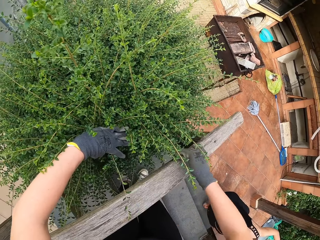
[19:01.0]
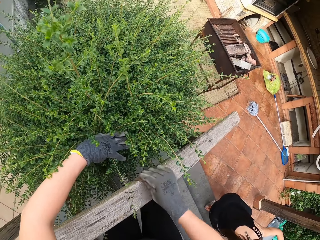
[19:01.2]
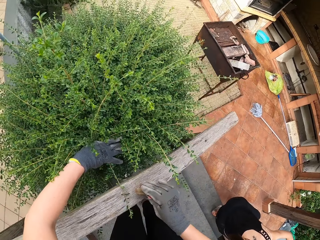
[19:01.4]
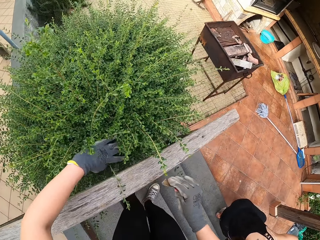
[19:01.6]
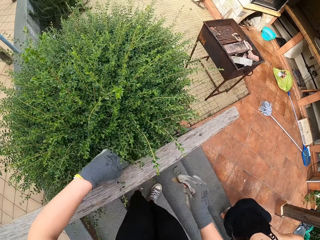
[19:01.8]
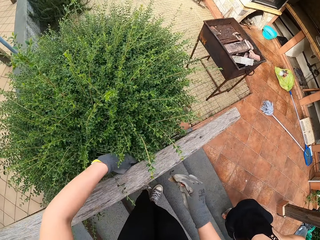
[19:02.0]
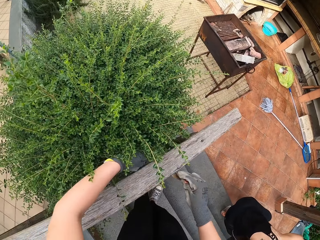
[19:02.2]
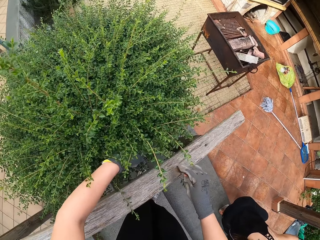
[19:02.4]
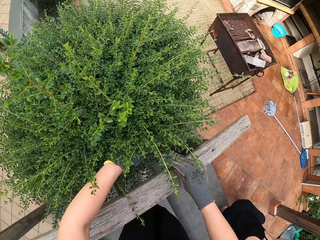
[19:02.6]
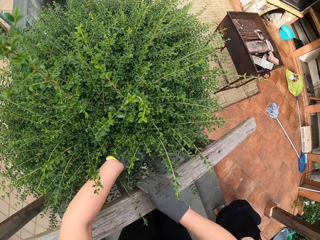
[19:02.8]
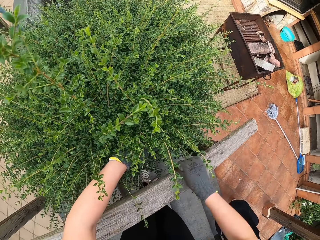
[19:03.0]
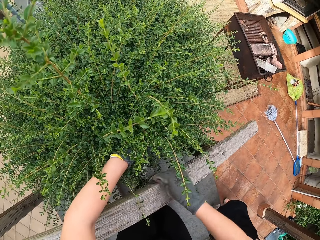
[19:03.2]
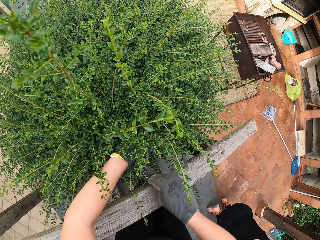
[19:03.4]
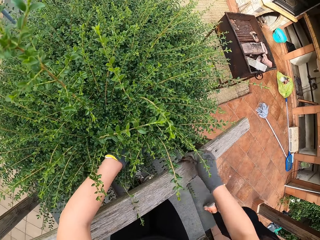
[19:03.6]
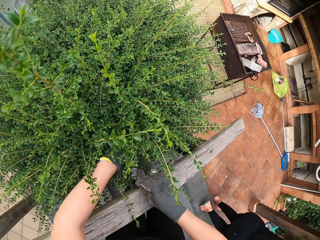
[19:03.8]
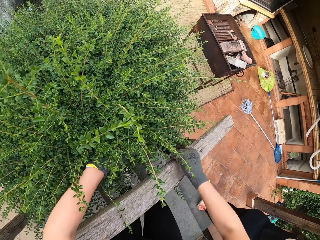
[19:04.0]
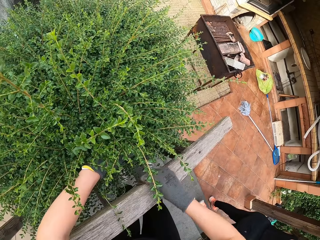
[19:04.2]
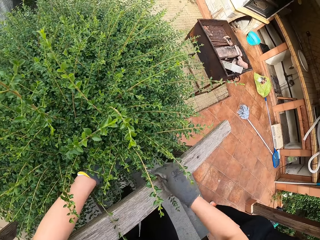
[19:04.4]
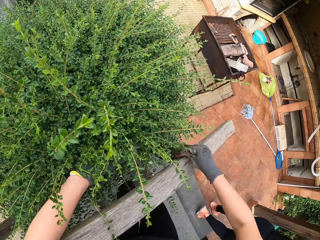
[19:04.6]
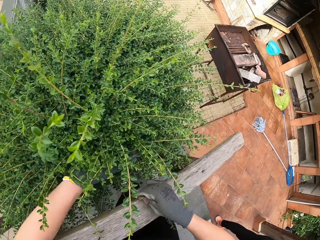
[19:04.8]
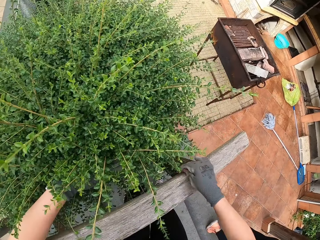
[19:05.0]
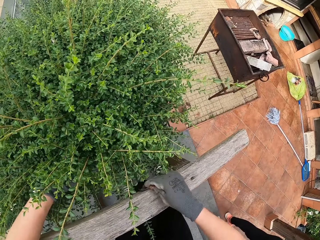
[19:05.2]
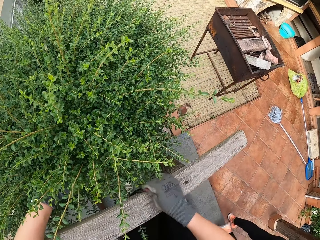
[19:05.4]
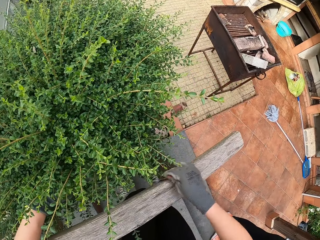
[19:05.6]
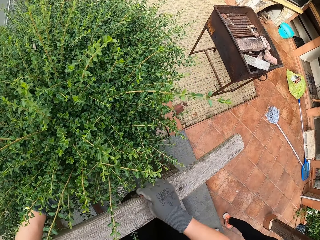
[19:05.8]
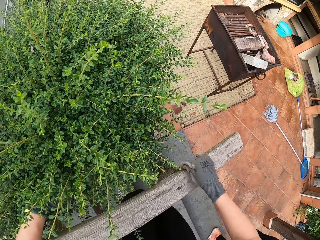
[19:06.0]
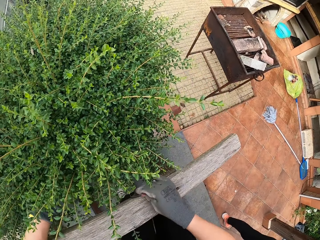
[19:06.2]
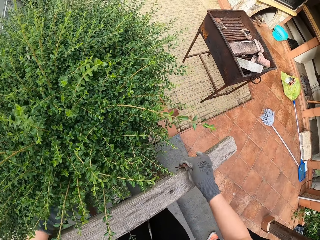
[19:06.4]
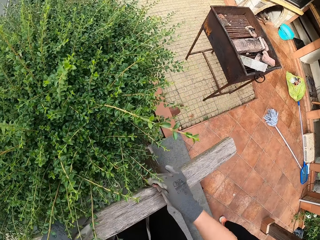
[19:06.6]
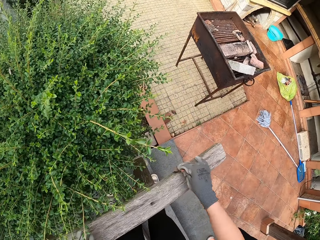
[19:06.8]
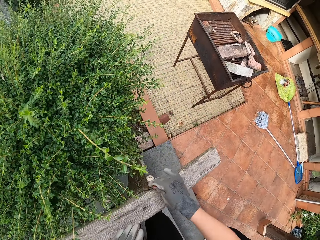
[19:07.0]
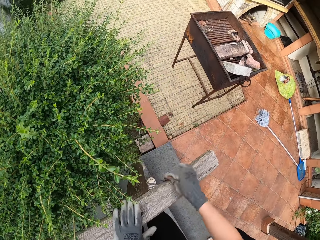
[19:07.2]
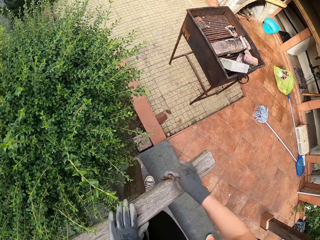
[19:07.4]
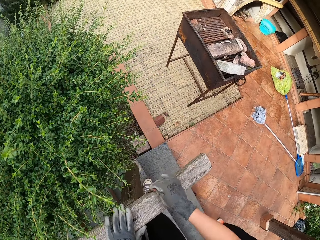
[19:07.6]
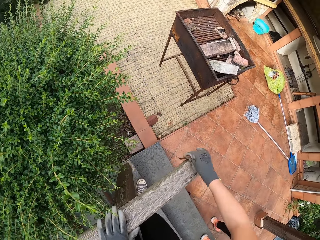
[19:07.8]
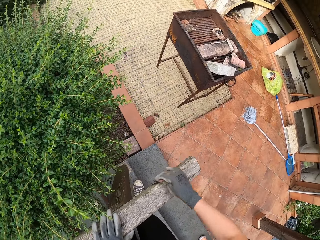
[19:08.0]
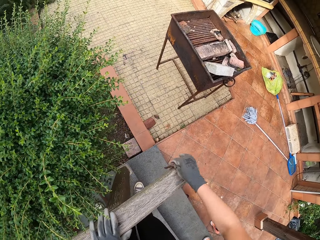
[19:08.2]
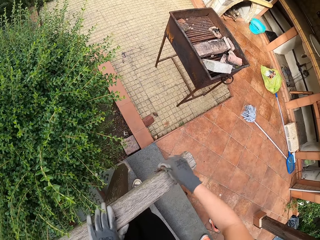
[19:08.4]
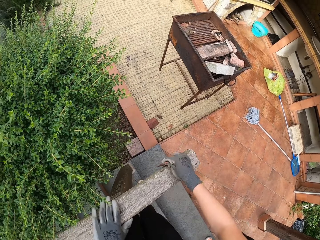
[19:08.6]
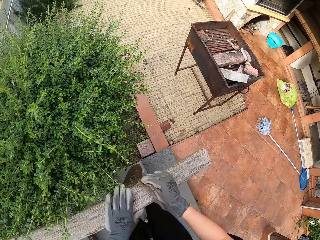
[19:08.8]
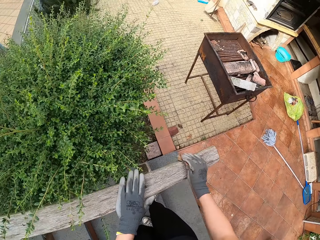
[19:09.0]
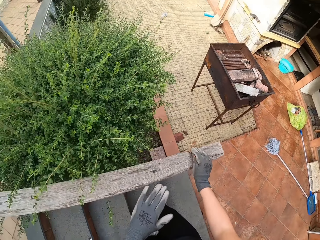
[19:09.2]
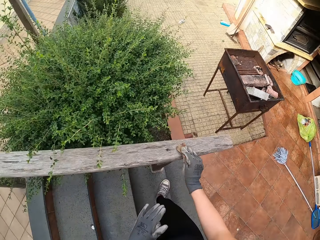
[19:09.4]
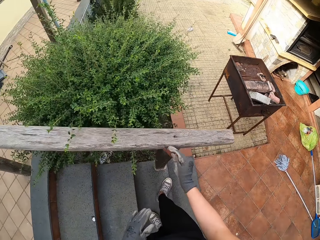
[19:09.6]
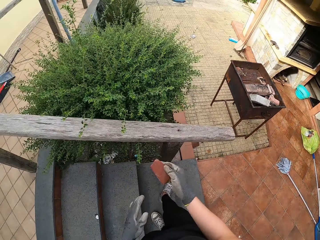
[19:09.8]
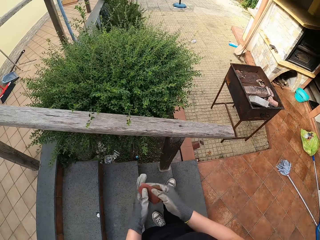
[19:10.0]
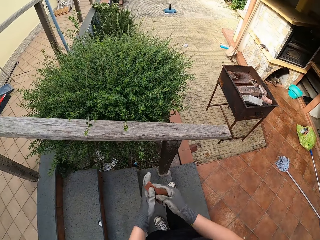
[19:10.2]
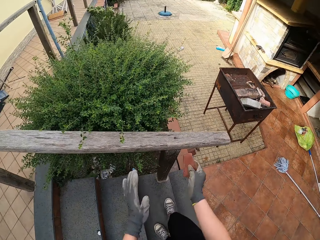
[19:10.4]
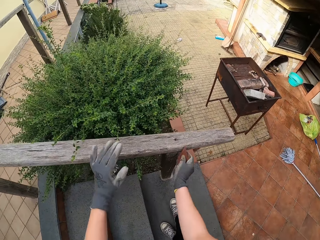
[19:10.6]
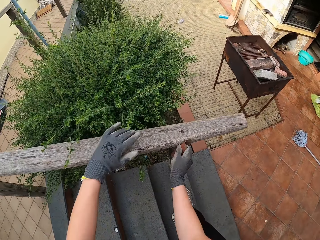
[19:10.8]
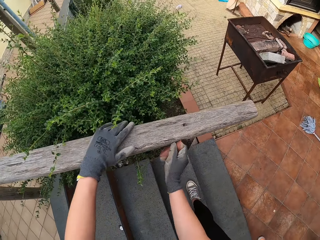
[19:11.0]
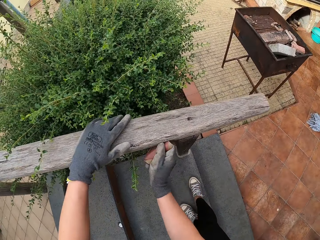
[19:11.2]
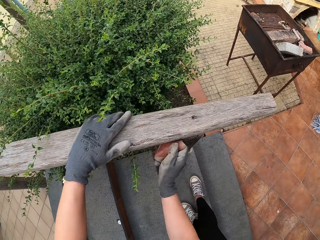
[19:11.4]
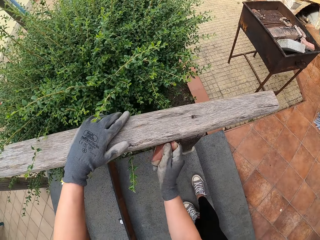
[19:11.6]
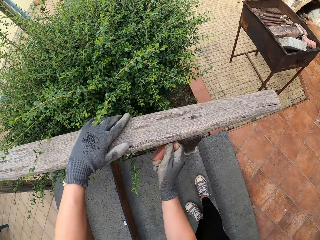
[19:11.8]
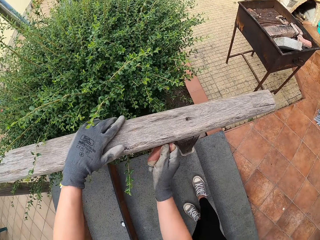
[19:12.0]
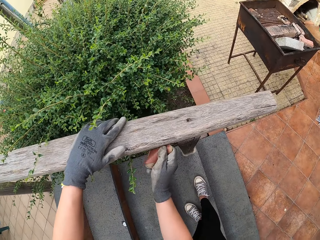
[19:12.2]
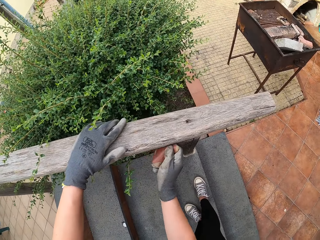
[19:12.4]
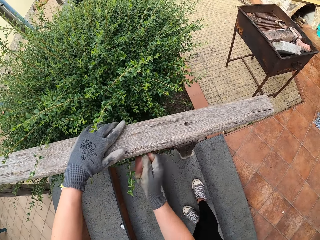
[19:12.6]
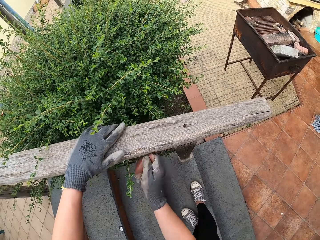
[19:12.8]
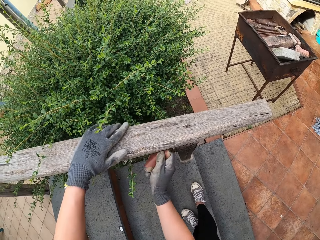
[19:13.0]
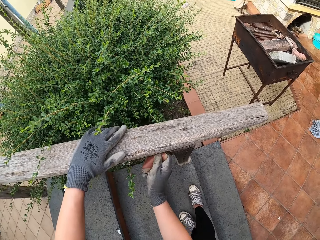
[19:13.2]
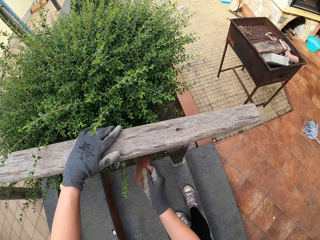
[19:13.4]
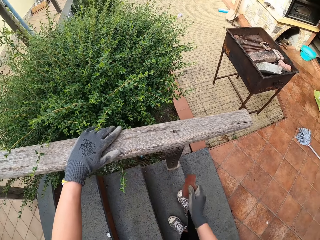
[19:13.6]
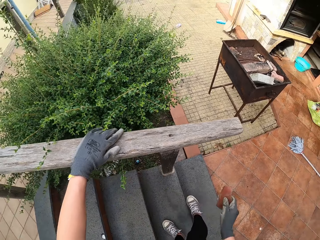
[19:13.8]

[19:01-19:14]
The camera wearer holds the sandpaper with both hands. He holds the sandpaper, puts his hand on the wooden rail and smoothens the wooden rail.

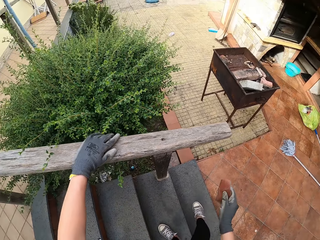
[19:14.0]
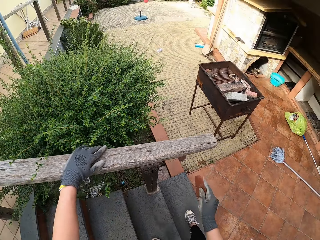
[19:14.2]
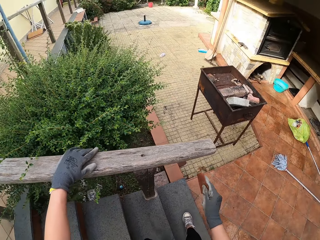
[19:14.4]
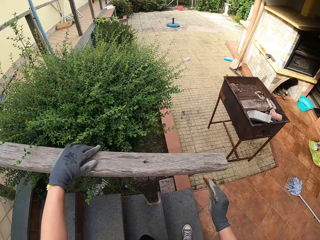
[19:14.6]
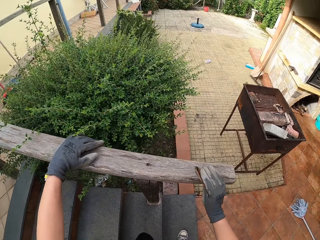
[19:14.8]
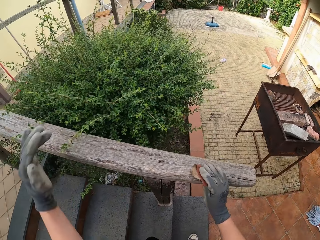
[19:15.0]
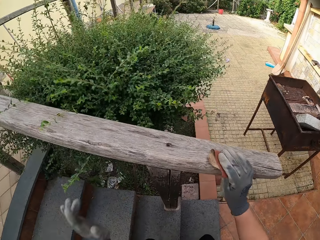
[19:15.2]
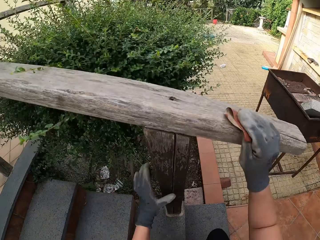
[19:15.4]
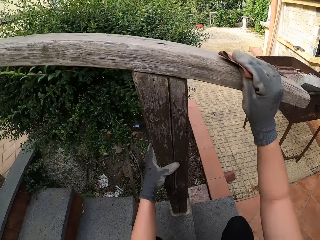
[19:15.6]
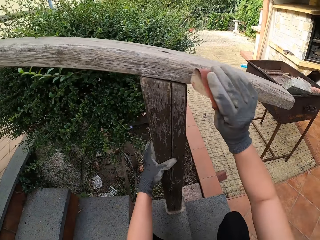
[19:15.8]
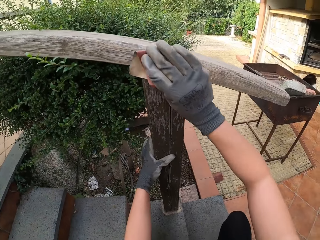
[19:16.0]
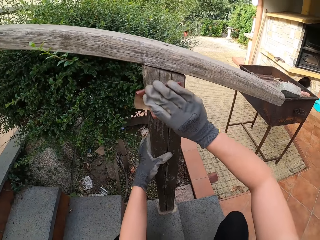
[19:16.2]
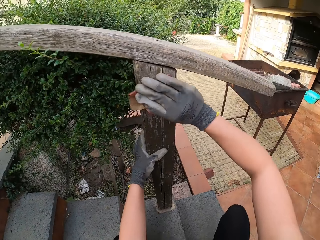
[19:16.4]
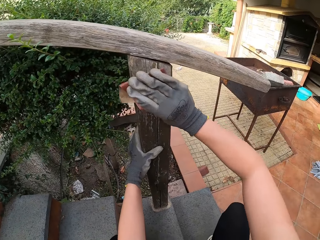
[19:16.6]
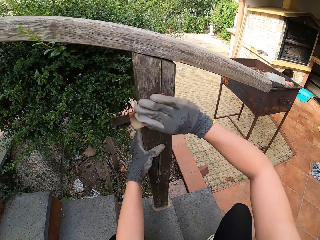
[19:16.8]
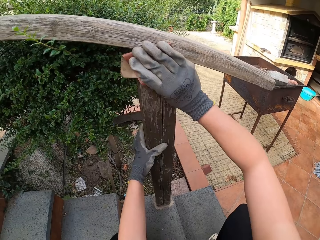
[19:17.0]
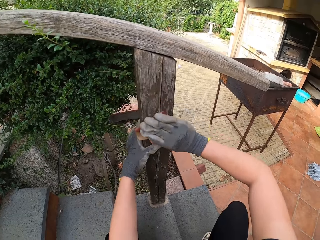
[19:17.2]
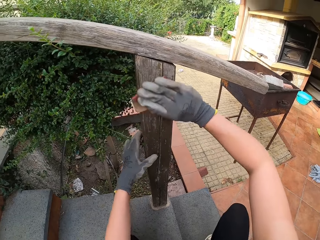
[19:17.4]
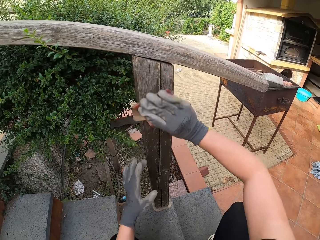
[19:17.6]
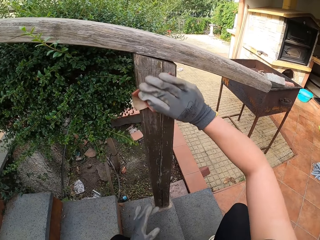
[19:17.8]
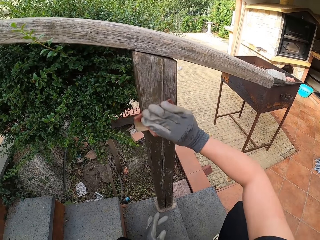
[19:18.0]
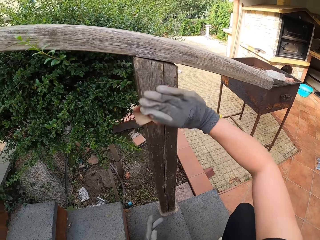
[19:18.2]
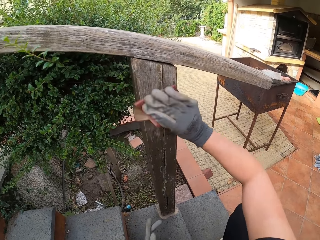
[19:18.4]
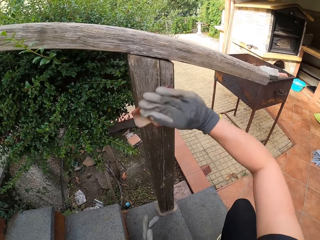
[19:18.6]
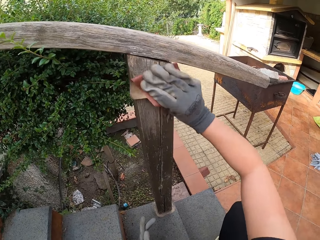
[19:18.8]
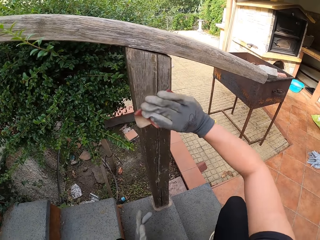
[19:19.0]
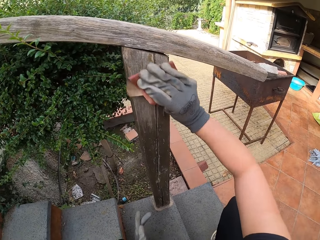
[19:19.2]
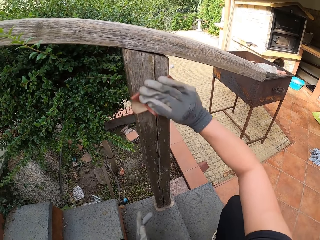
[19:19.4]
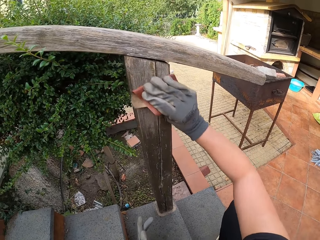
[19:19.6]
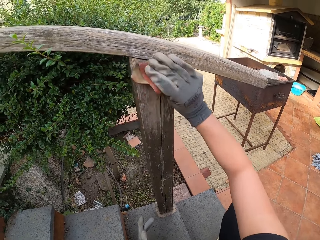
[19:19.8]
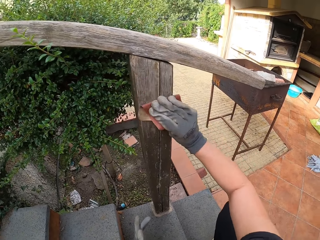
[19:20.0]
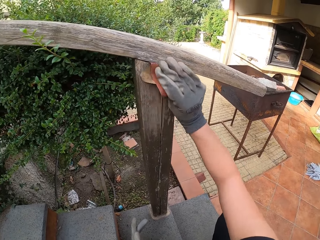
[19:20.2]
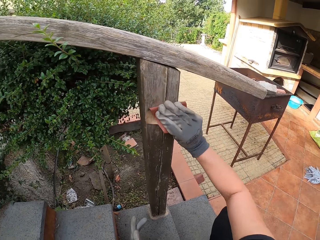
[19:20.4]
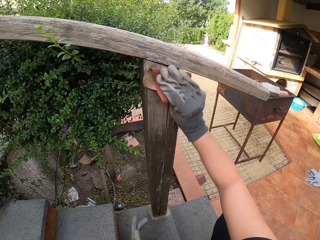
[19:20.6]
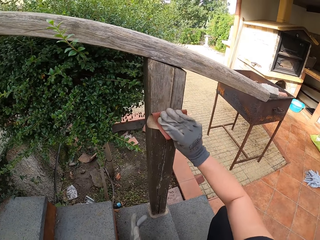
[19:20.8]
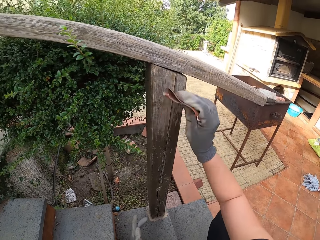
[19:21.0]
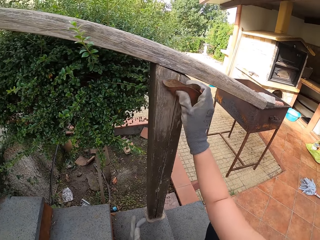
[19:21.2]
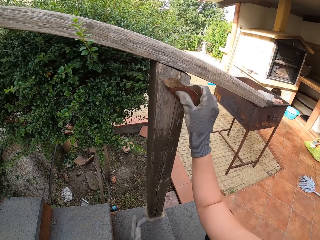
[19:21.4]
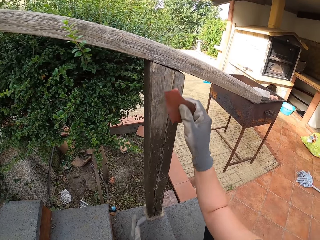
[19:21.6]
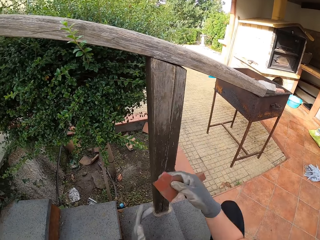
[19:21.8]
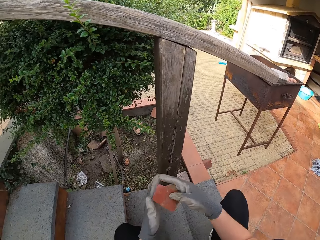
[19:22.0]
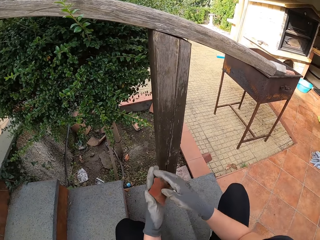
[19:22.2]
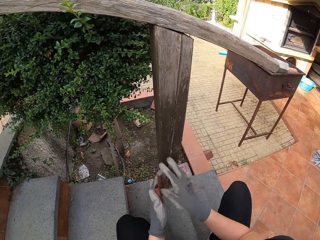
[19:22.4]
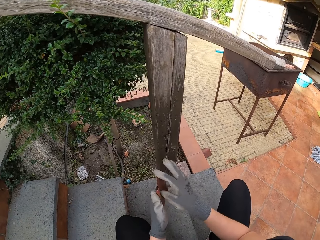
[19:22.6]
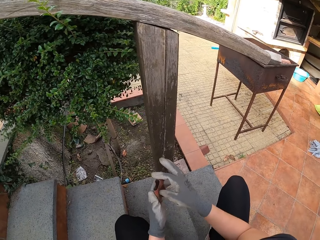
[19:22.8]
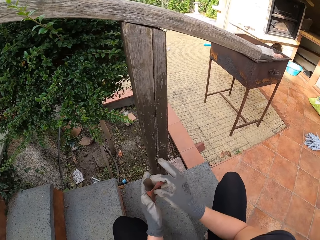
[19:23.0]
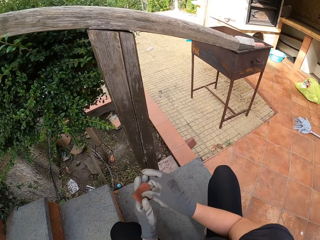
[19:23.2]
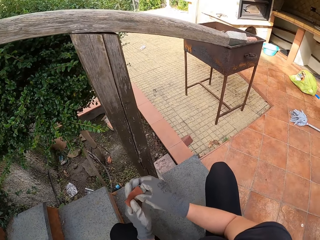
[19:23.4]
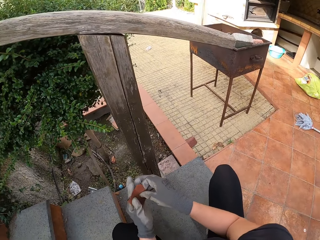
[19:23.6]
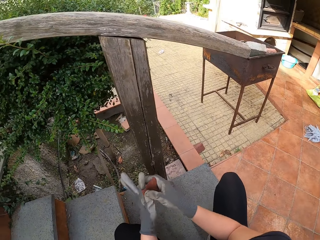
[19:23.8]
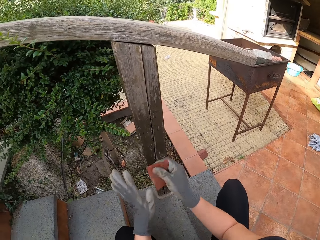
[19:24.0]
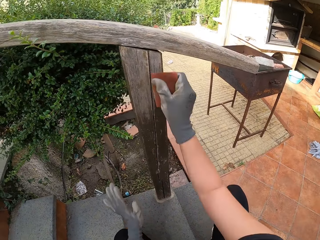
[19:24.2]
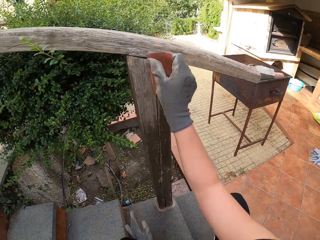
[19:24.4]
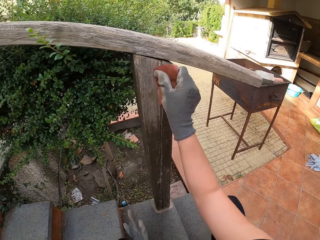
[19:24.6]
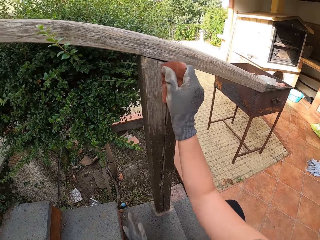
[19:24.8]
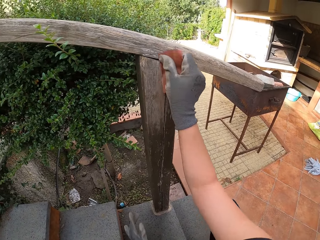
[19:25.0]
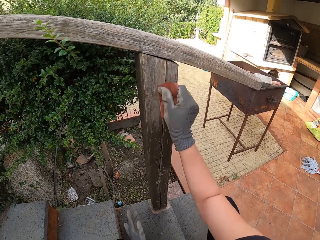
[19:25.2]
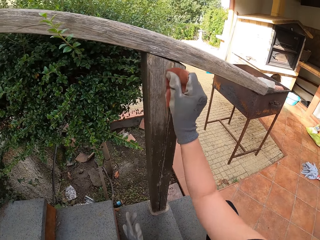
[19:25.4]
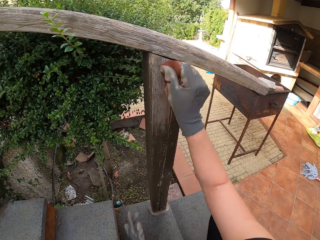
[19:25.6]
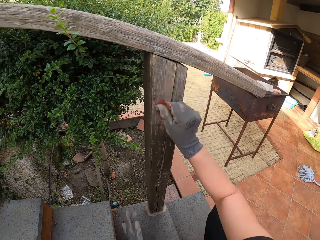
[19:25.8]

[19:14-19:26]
The camera wearer squats beside the wooden rail. They smoothen the wooden rail. They hold the sandpaper with both hands. They hold the sandpaper and smoothen the wooden rail.
